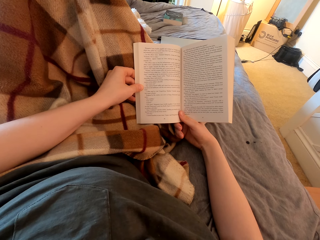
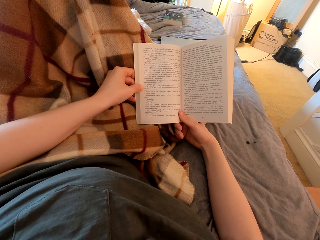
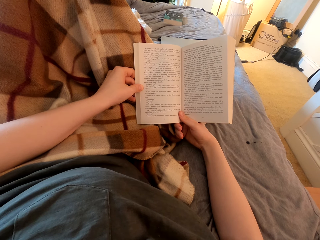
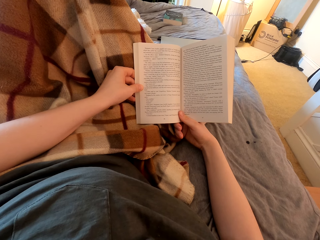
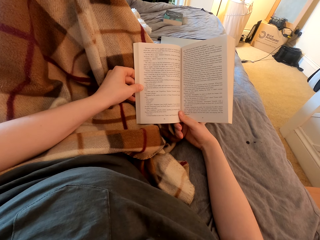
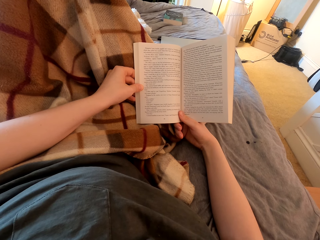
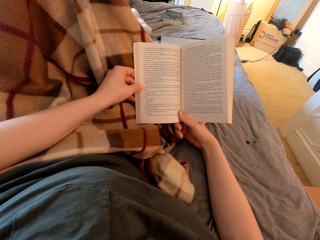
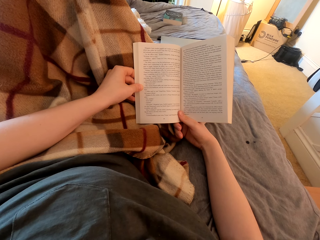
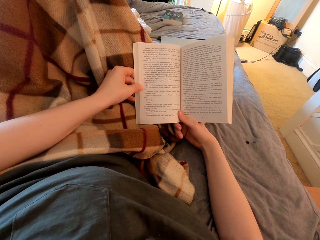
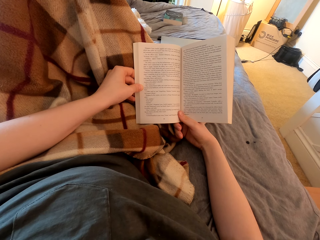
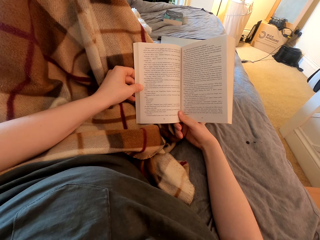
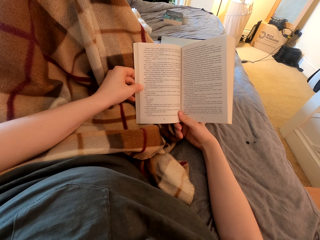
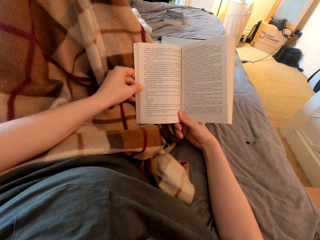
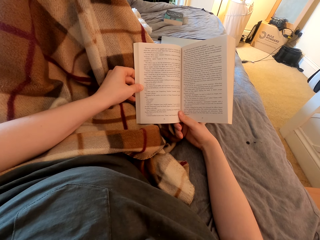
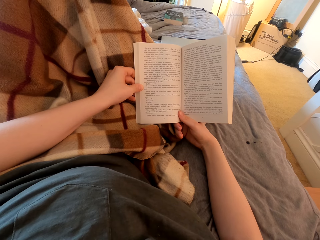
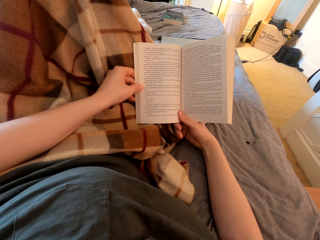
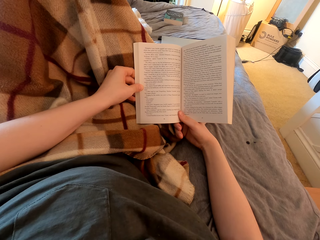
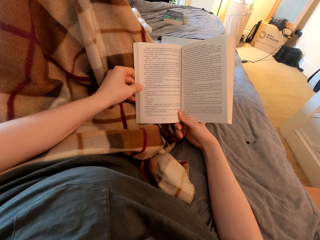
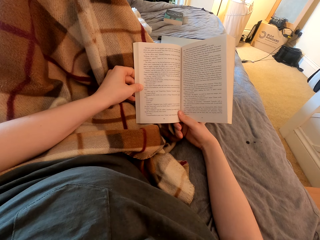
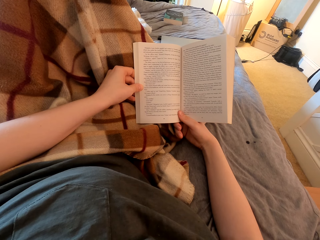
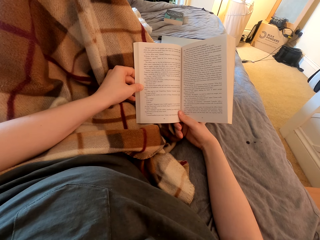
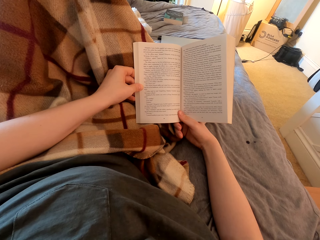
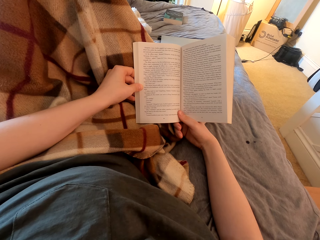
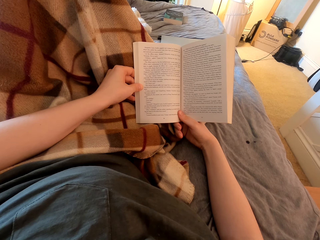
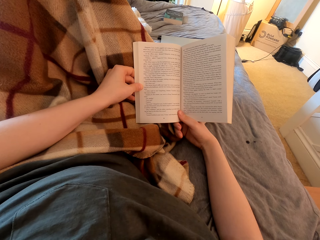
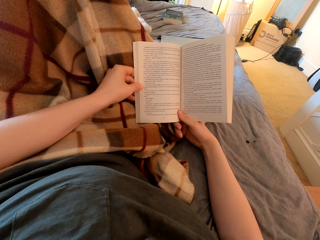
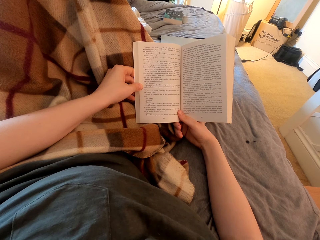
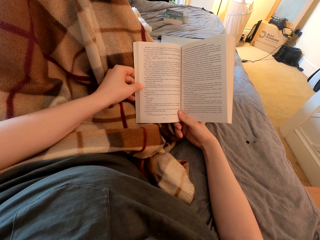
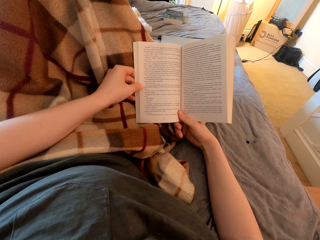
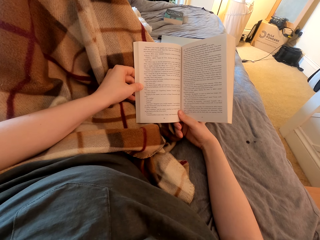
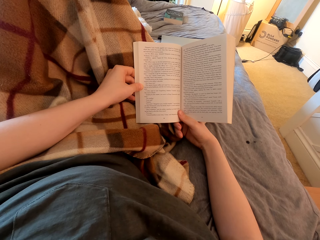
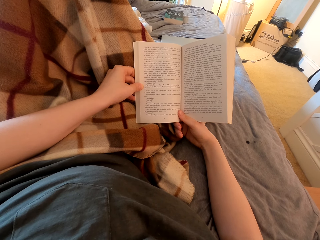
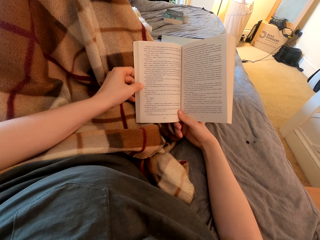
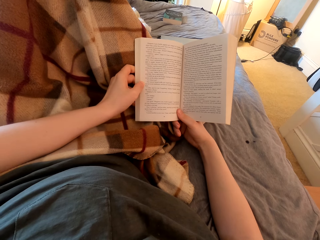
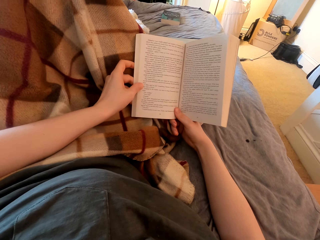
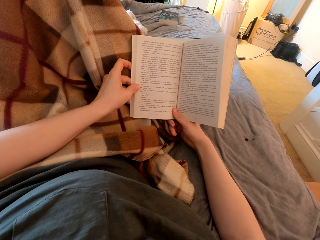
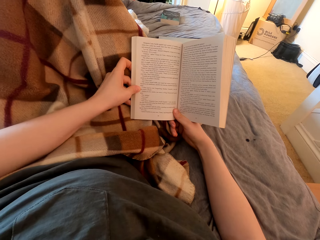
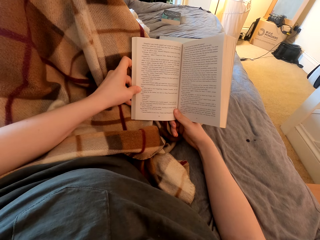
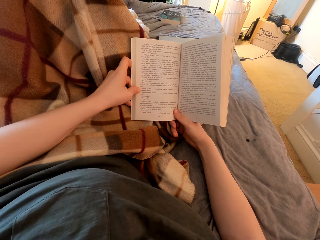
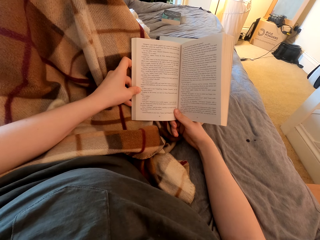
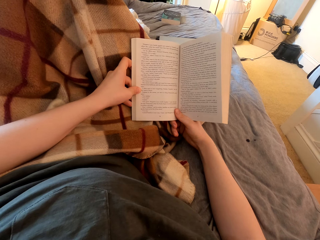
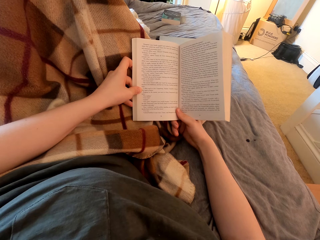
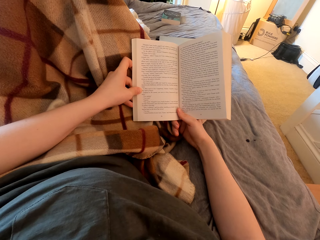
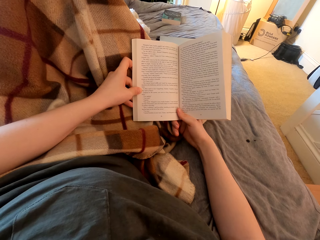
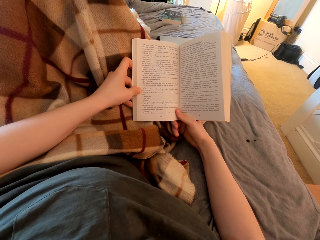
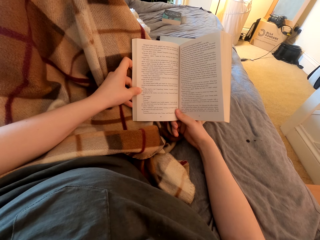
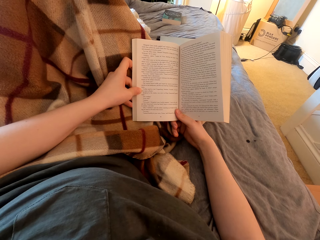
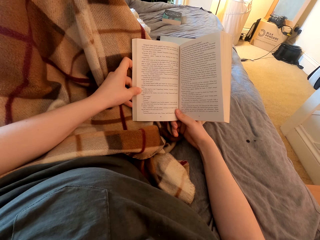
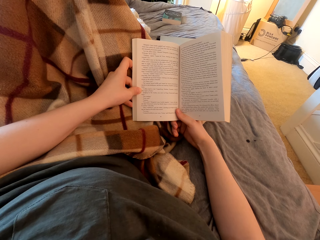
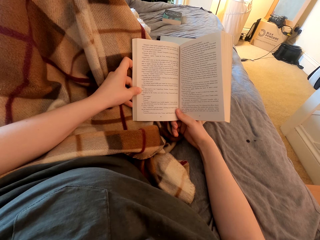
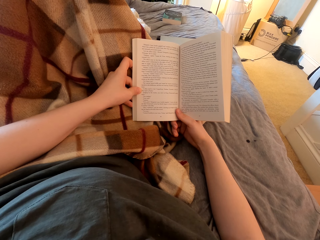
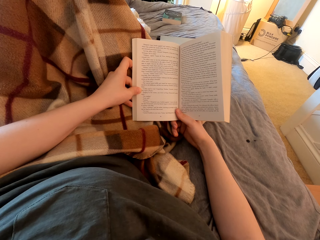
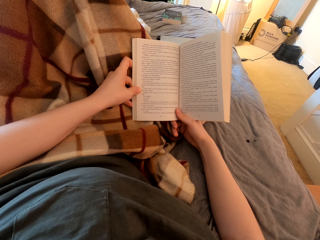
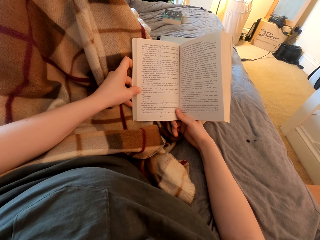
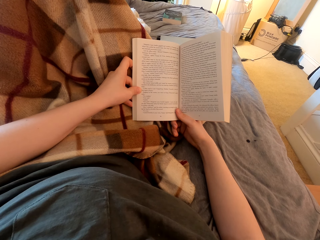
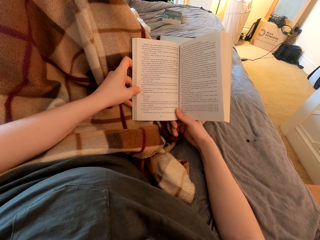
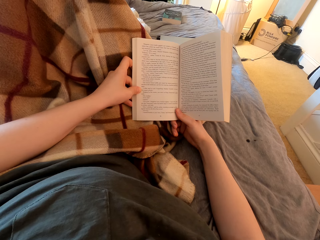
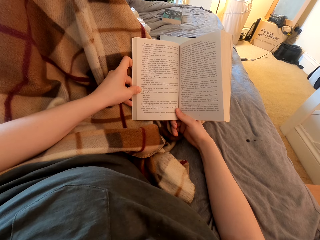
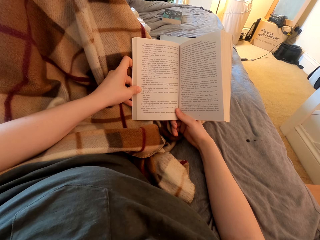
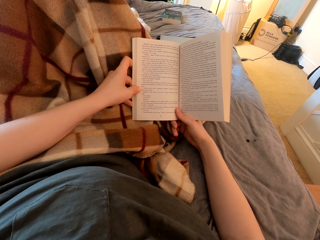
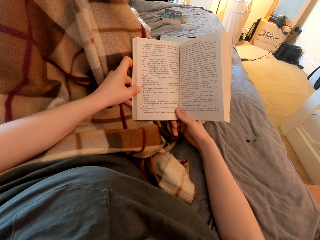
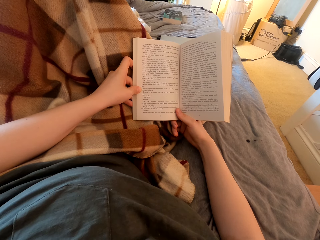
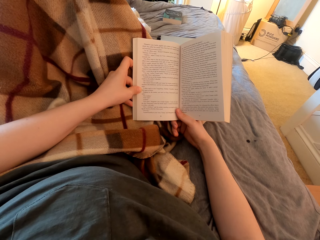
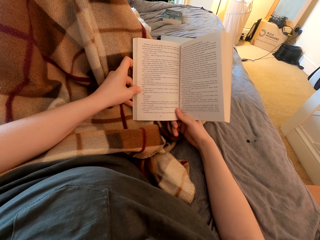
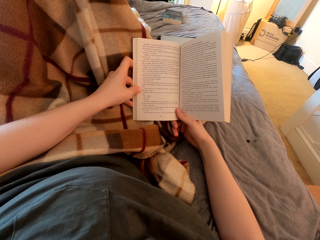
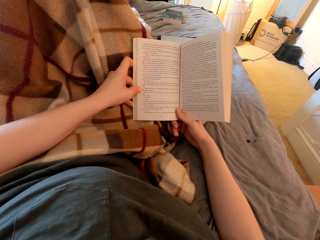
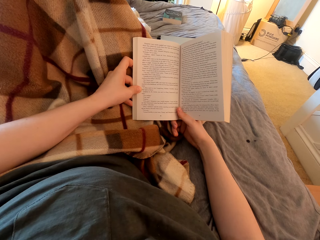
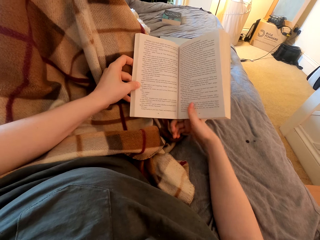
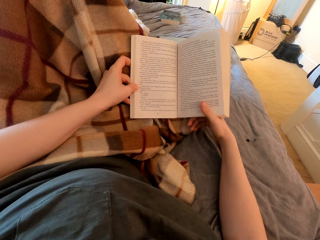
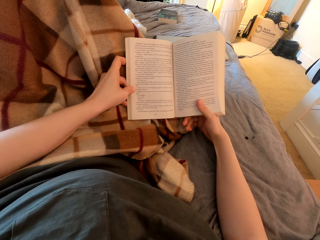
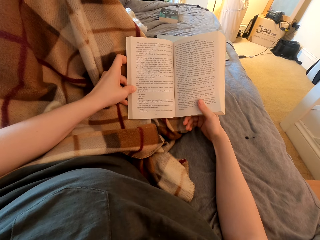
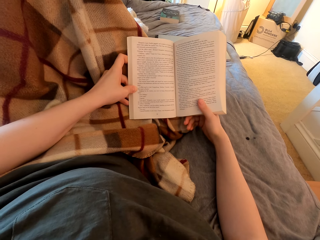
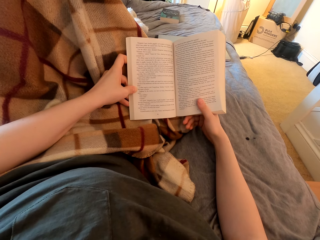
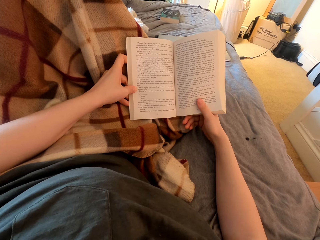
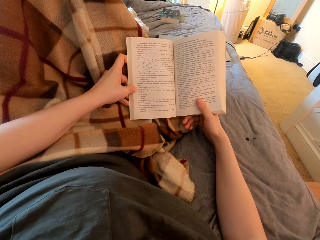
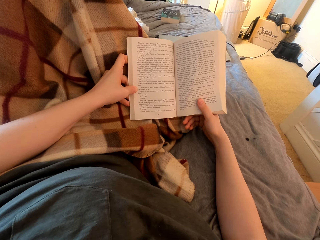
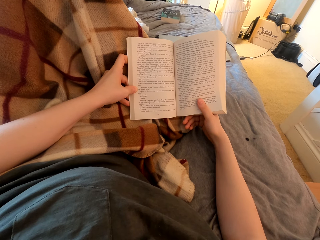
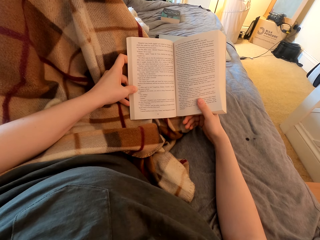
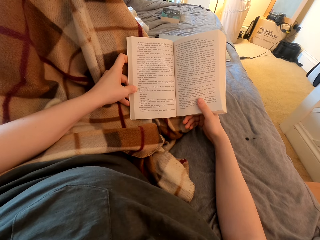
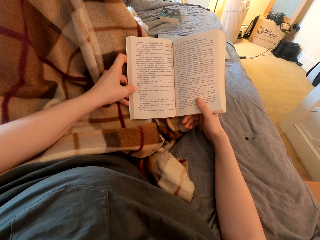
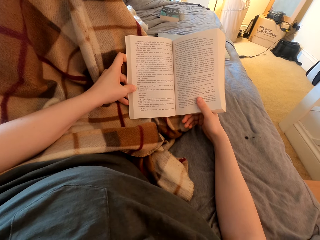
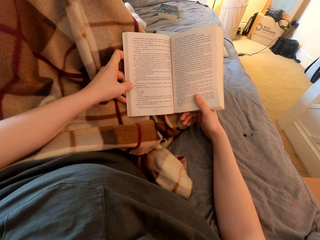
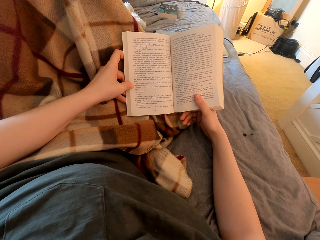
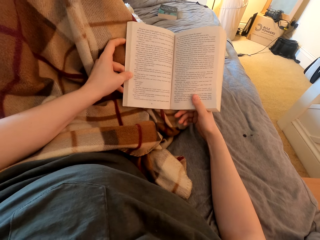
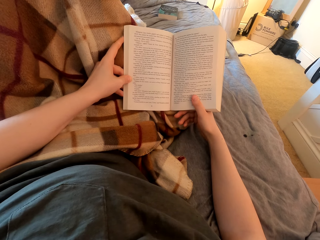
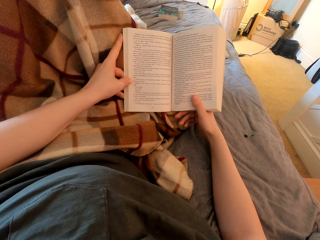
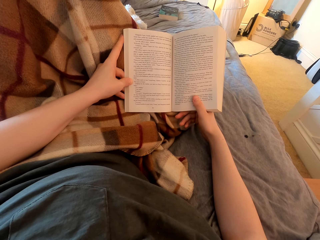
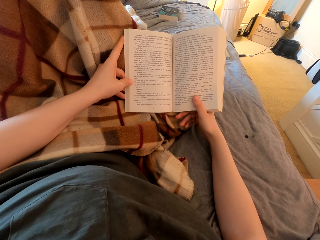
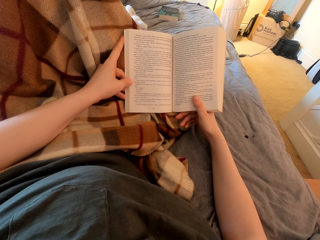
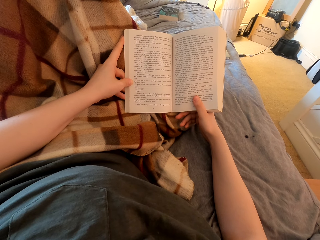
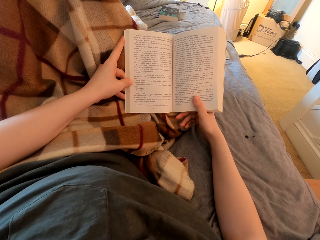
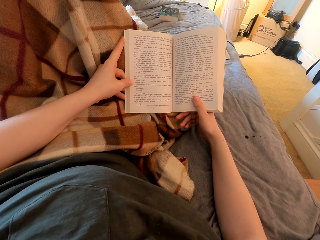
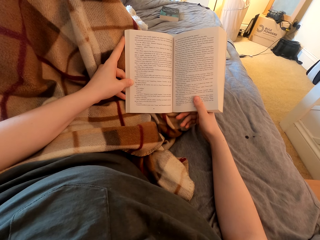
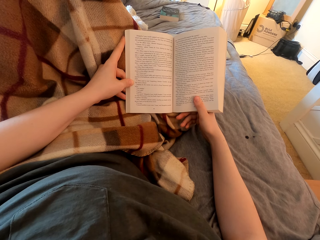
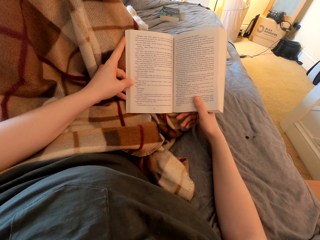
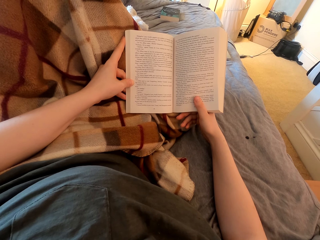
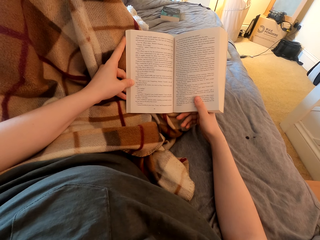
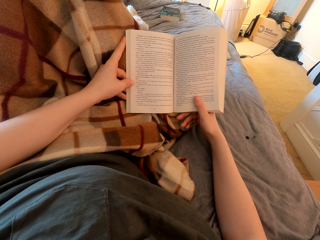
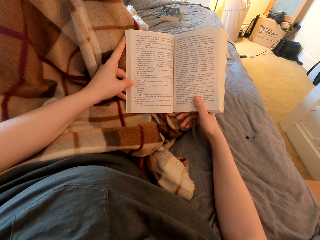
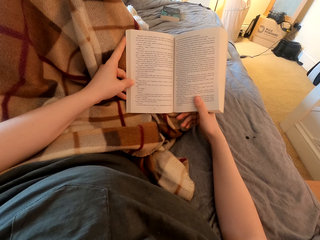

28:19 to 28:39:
The camera wearer touches the book and reads the book.
